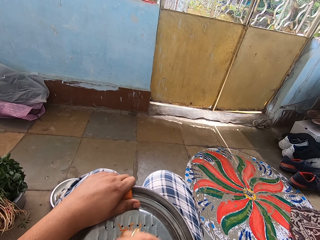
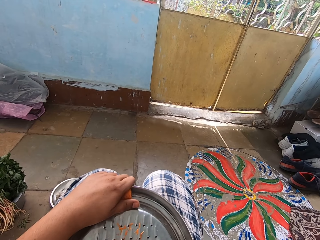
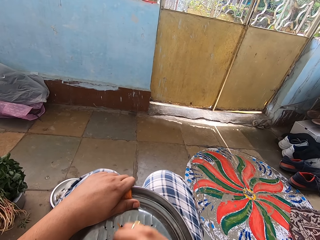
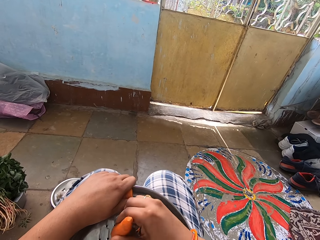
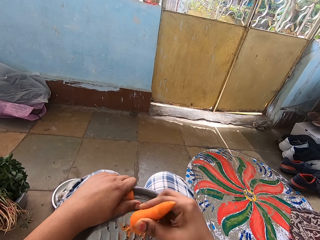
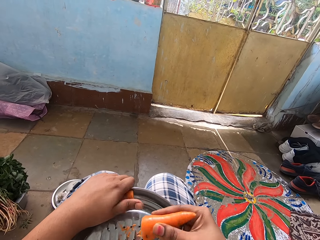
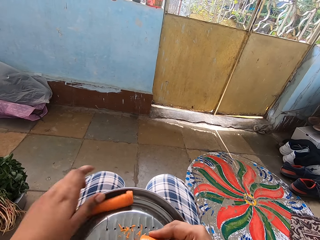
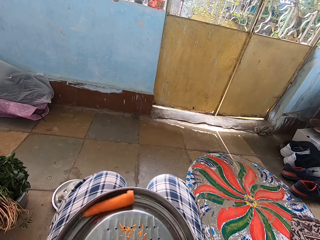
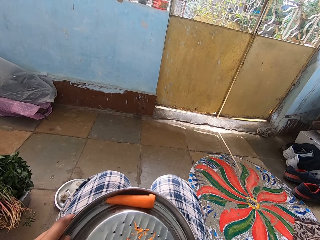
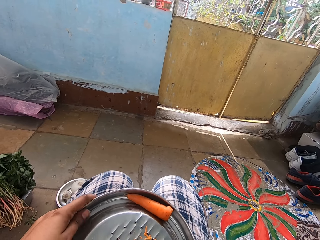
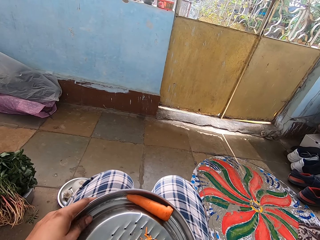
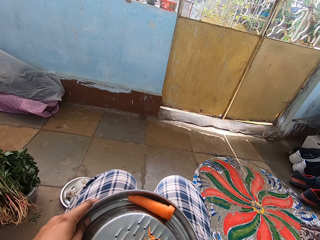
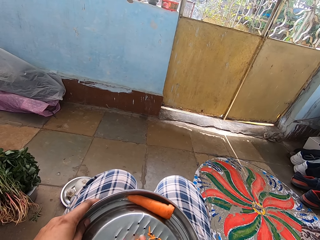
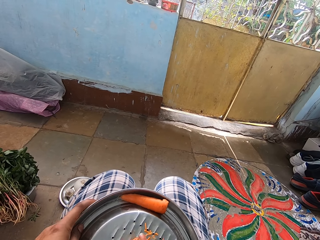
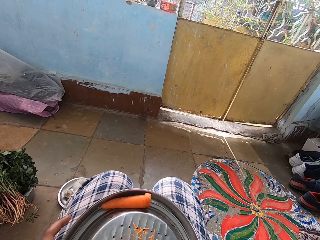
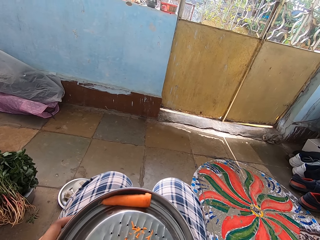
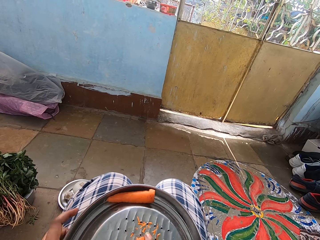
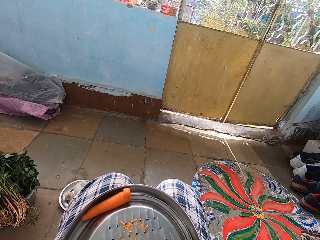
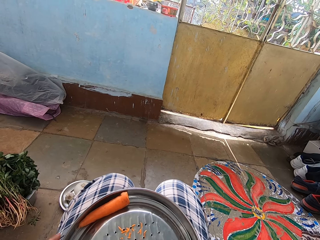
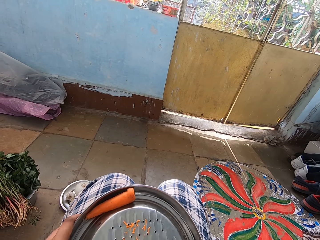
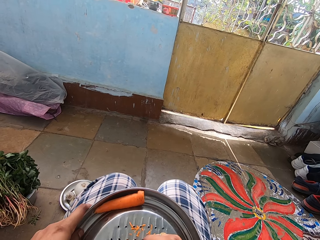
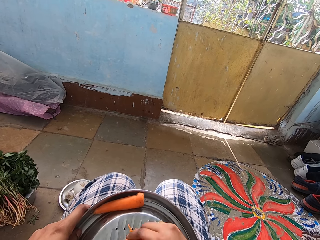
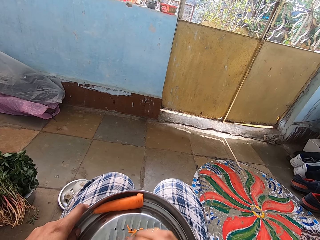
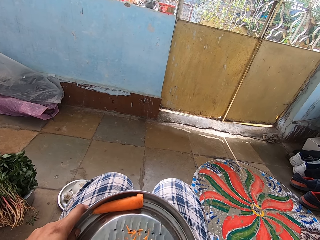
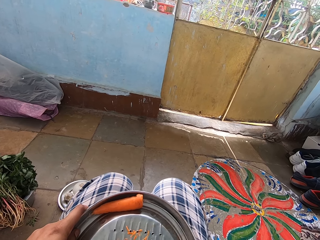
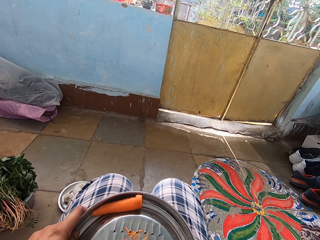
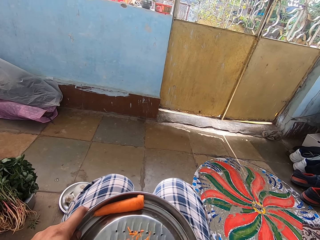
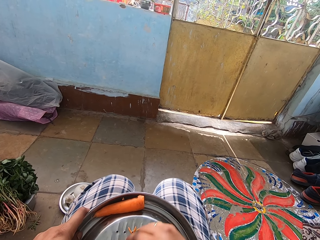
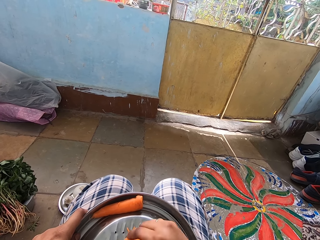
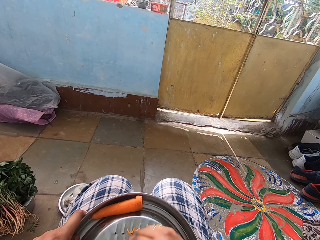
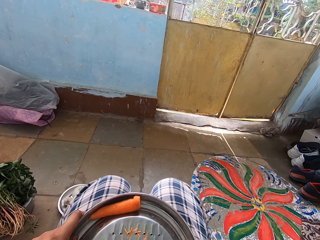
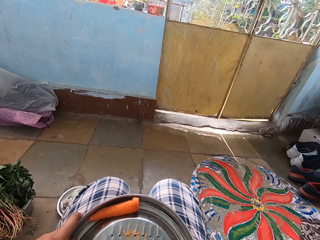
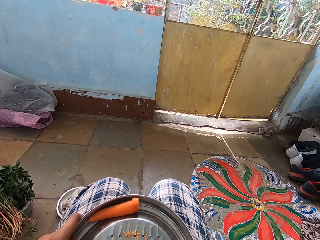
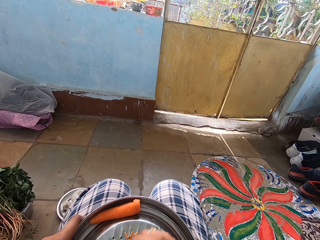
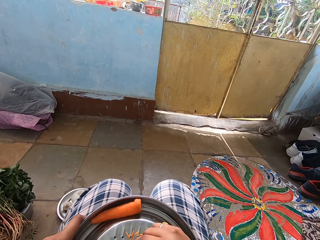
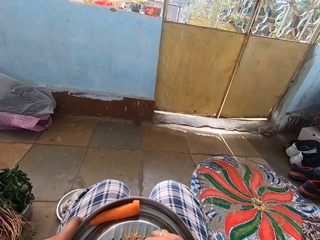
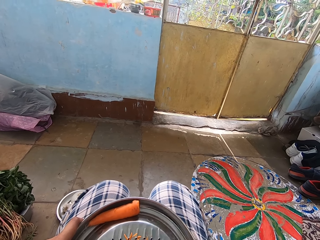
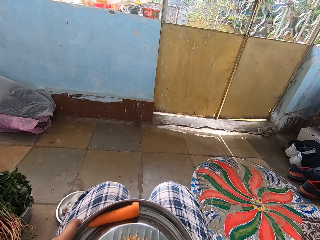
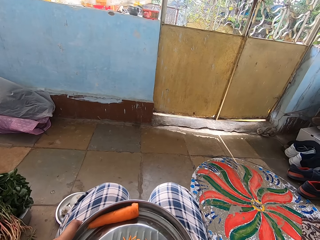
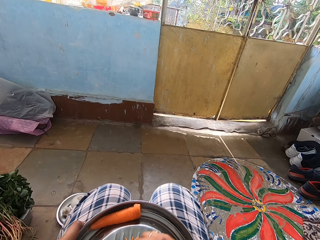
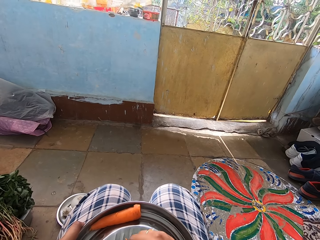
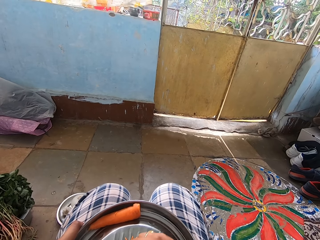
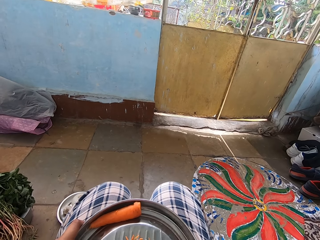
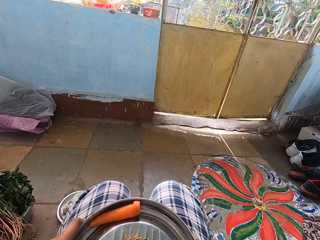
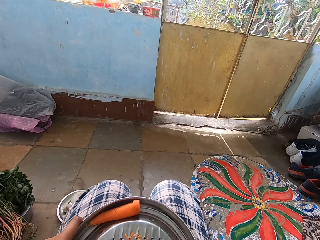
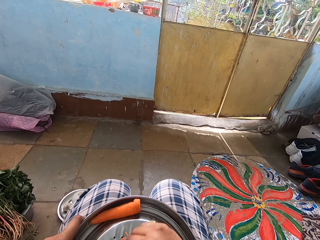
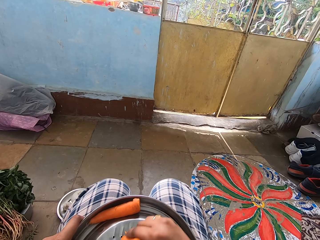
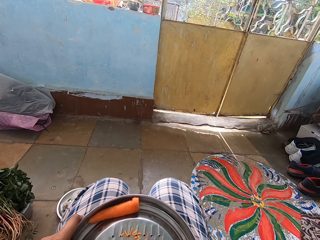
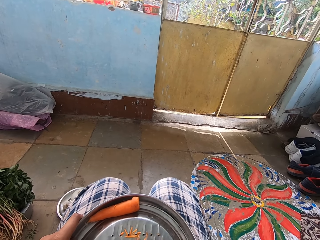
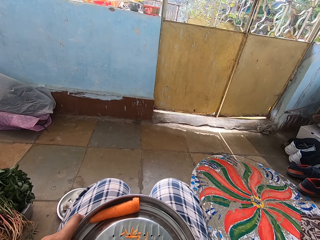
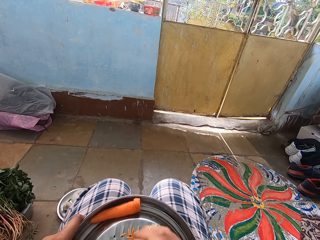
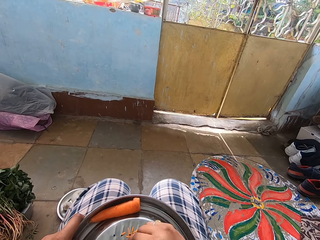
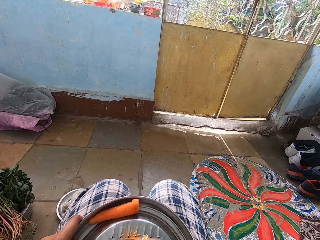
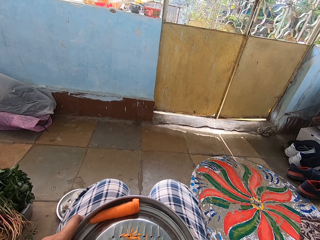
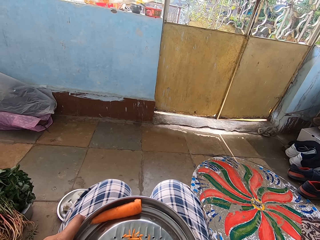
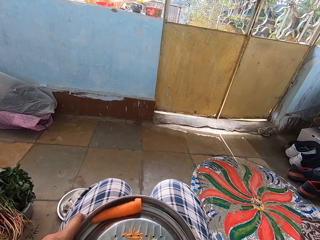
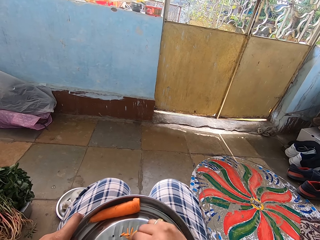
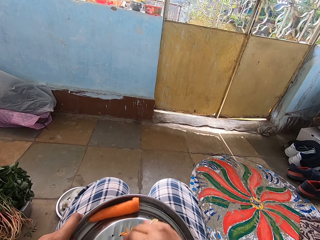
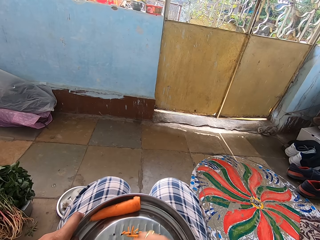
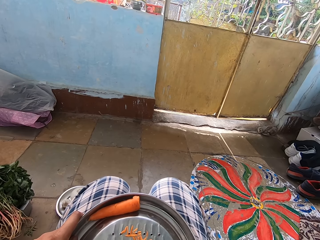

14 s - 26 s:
The camera wearer turns a grater on the lap. They grate a carrot with the grater. They hold the grater on the lap. They turn the grater on the lap. They grate the carrot with the grater. They hold the grater on the lap.

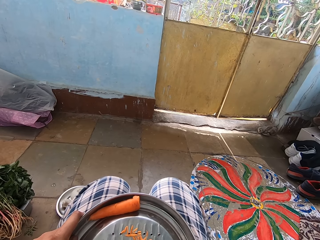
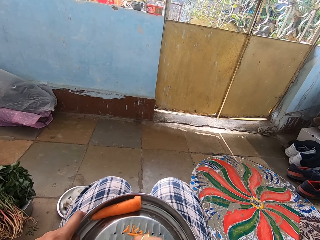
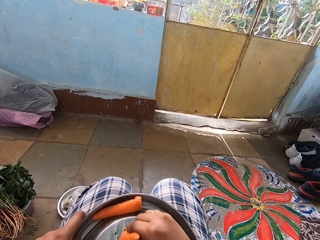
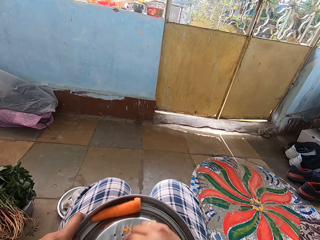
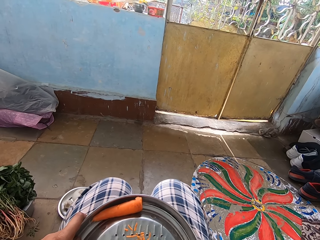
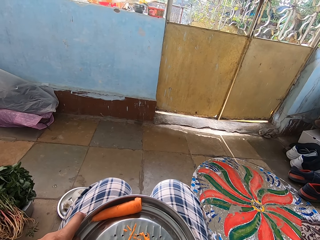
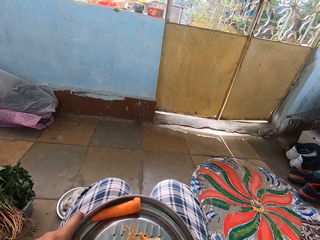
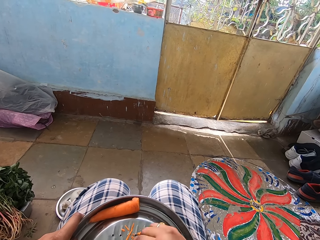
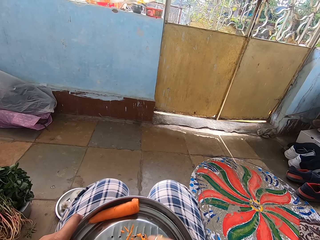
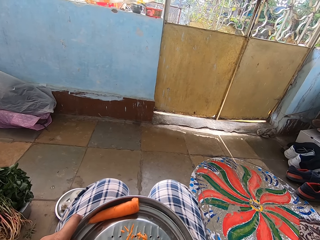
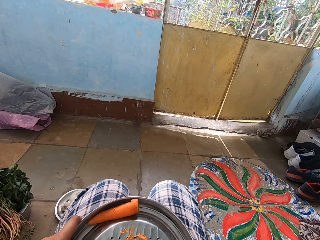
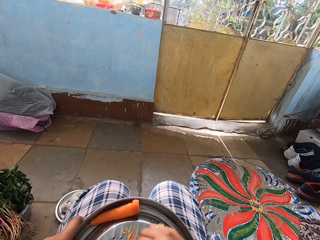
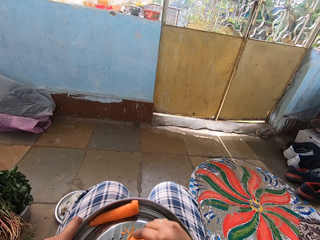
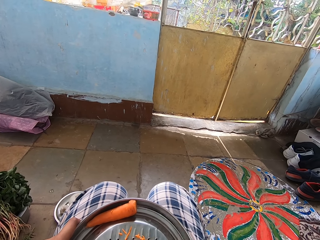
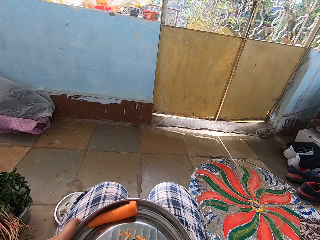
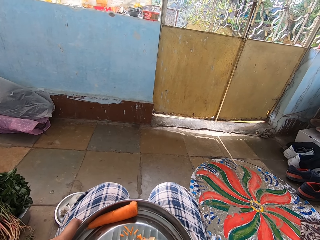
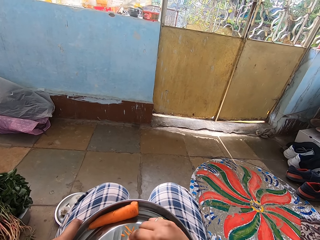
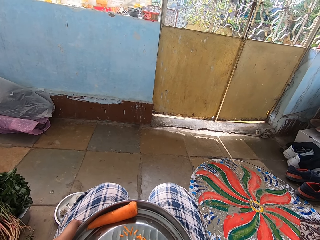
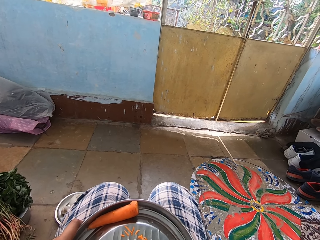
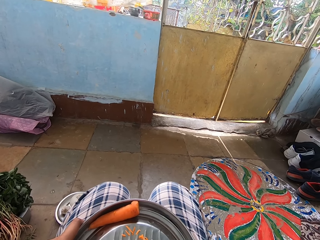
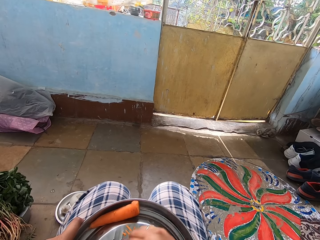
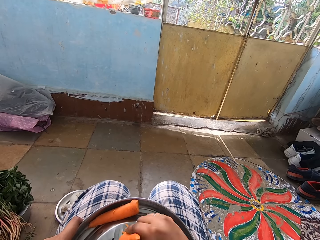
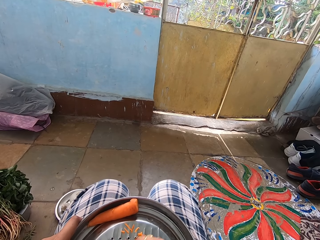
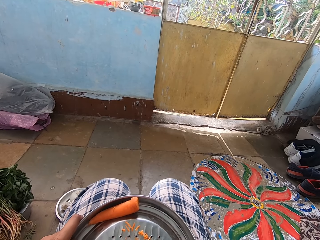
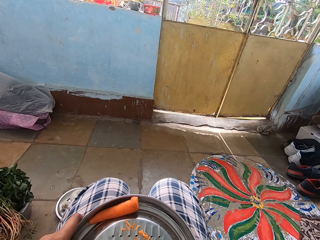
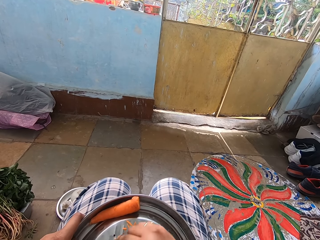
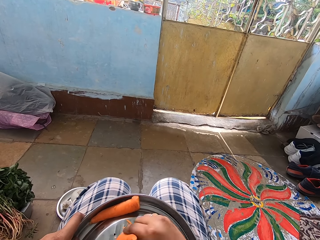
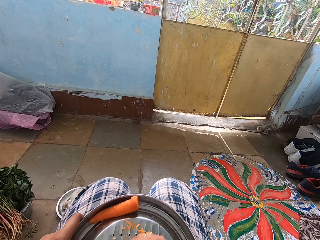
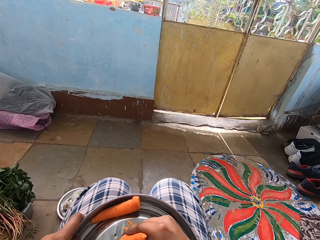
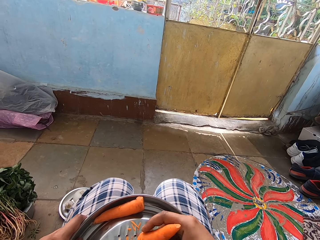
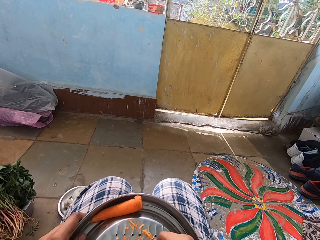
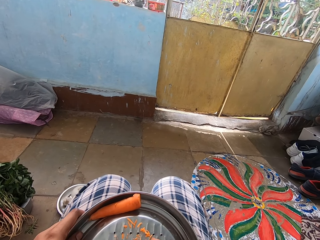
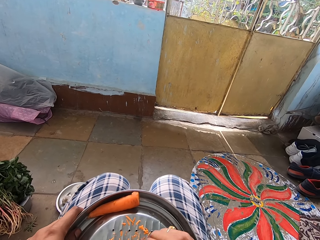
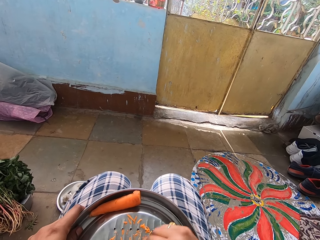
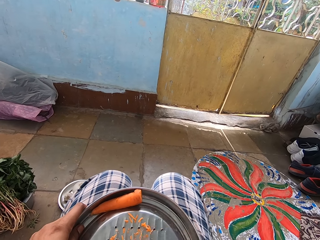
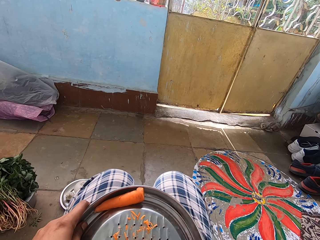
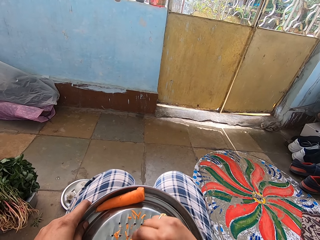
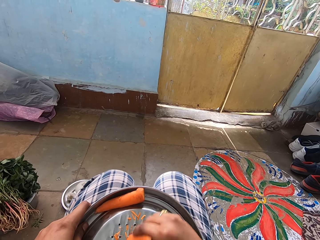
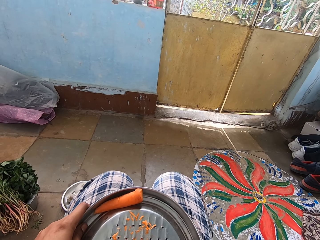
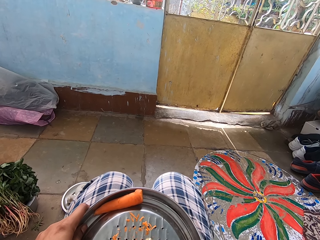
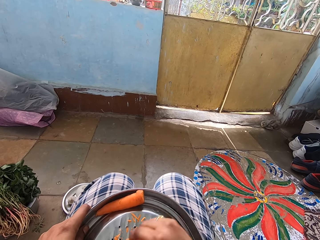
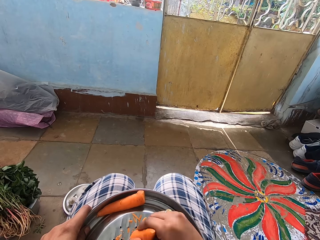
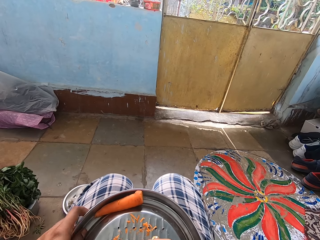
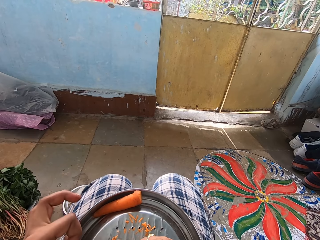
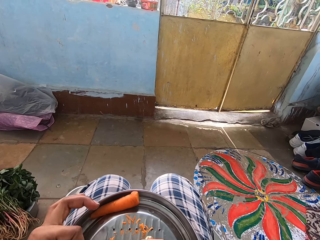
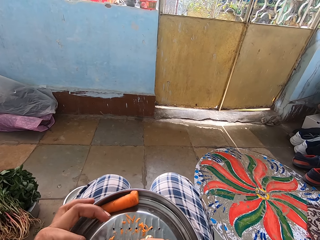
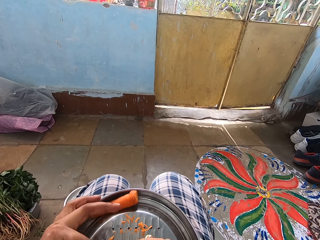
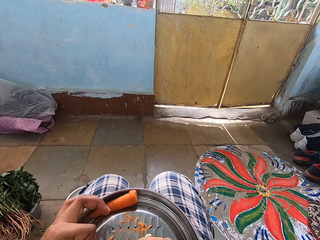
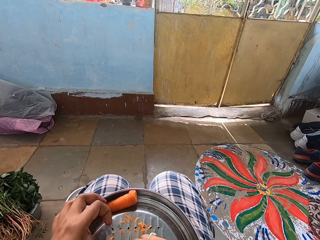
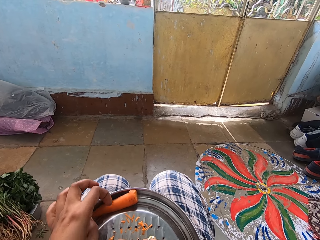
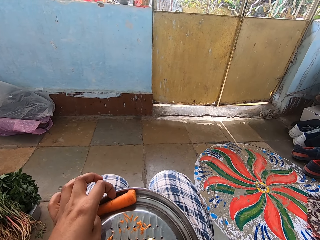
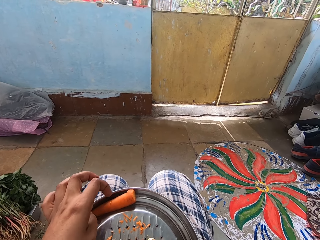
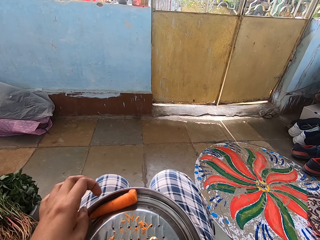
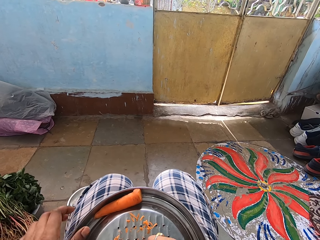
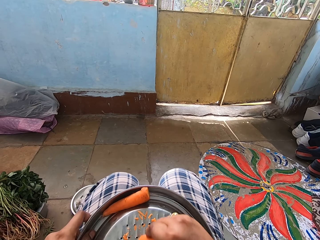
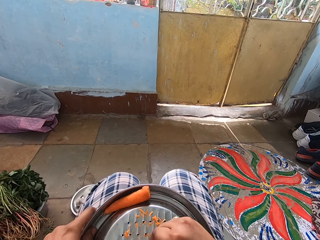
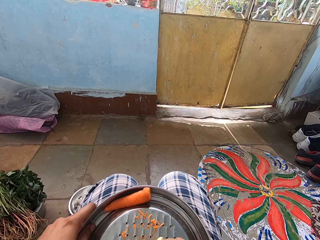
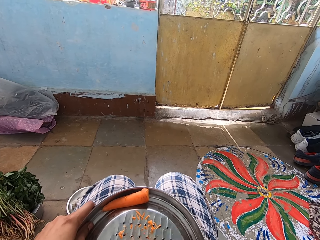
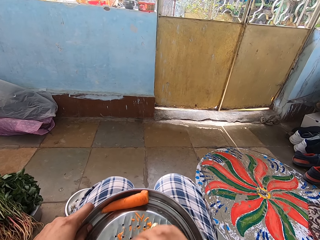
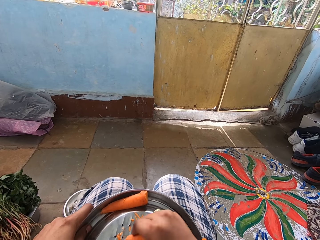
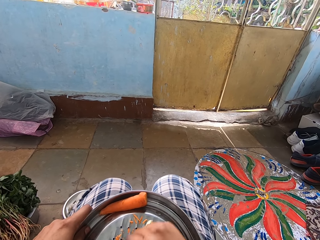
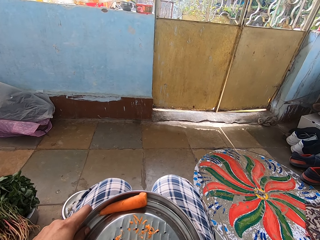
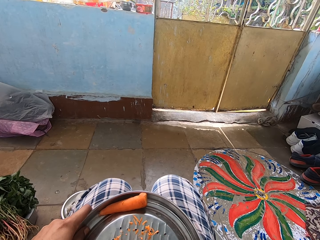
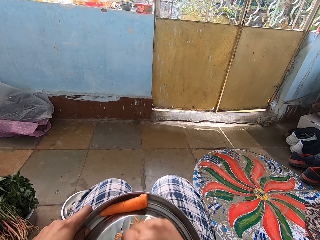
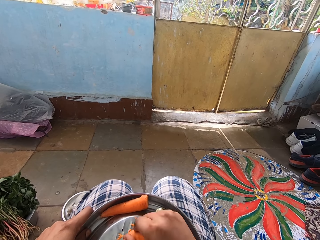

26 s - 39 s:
The camera wearer adjusts a grater on the bowl. They grate a carrot with the grater. They hold the grater on the lap.
